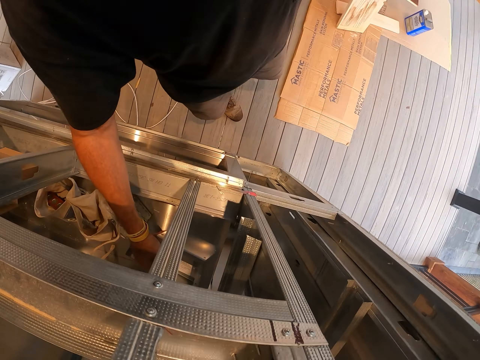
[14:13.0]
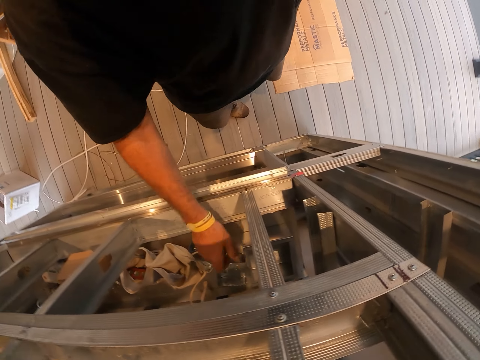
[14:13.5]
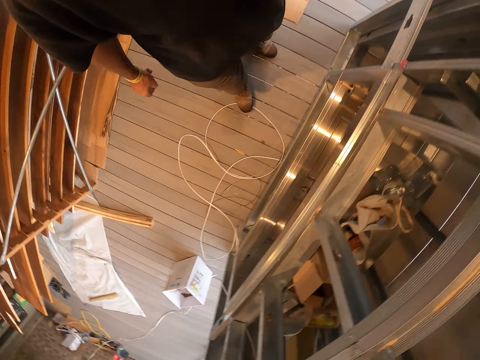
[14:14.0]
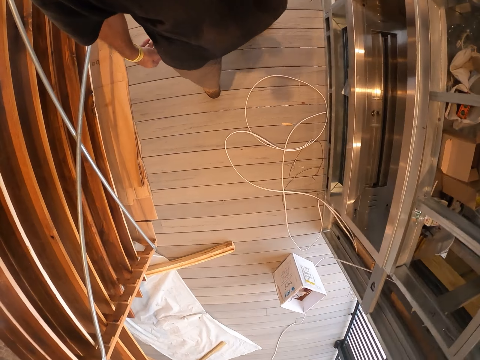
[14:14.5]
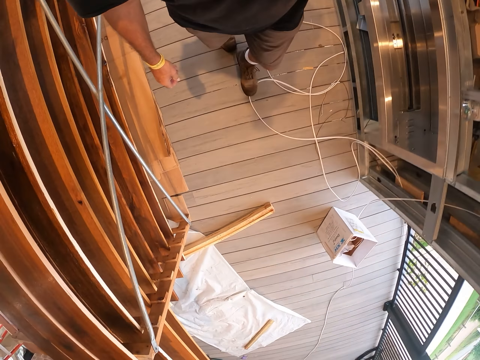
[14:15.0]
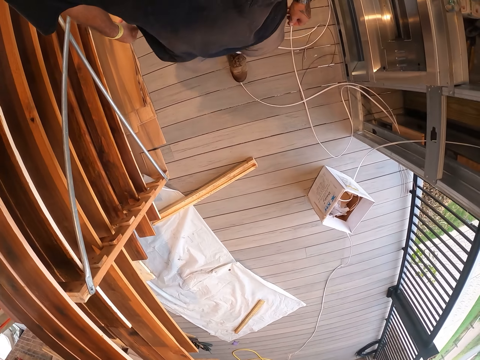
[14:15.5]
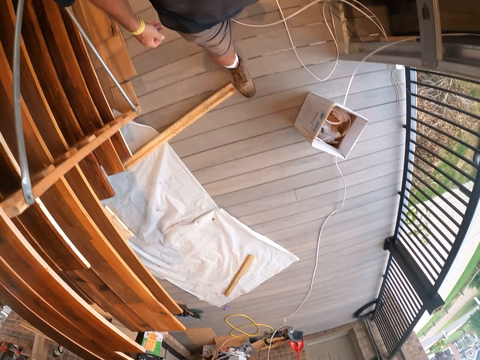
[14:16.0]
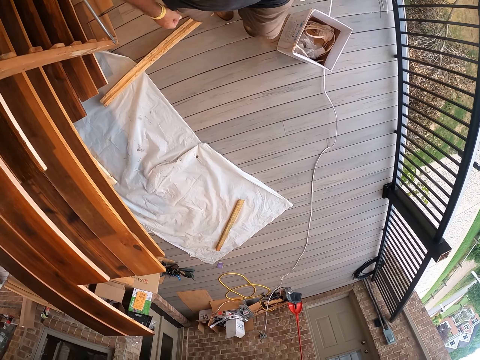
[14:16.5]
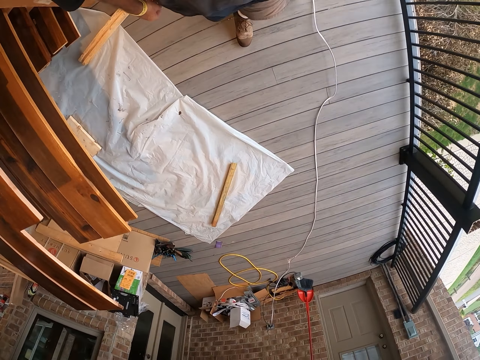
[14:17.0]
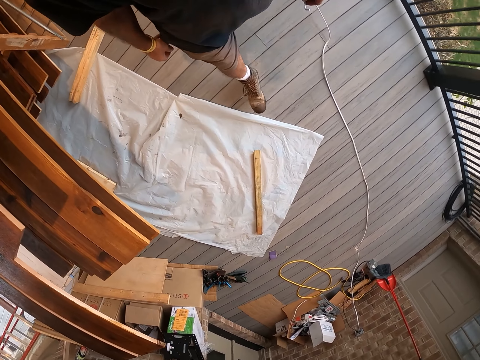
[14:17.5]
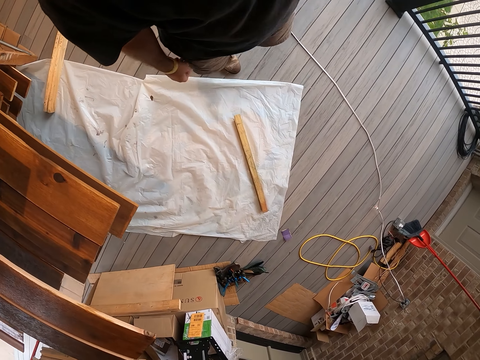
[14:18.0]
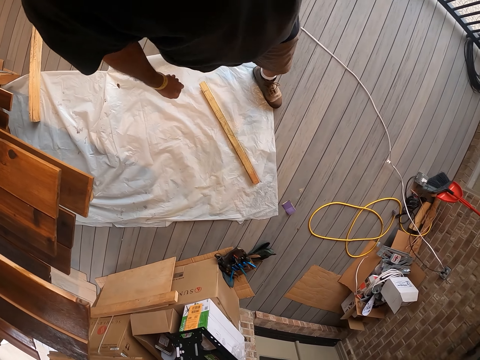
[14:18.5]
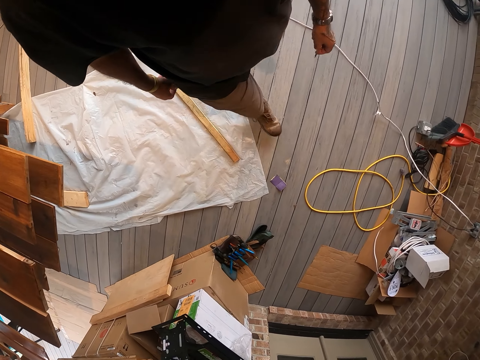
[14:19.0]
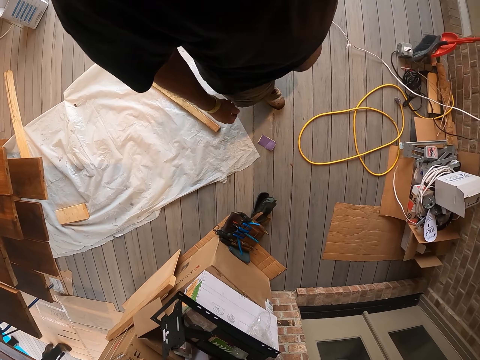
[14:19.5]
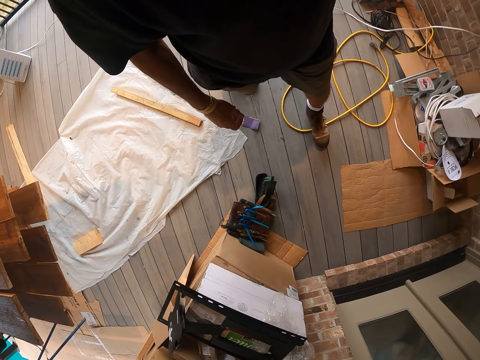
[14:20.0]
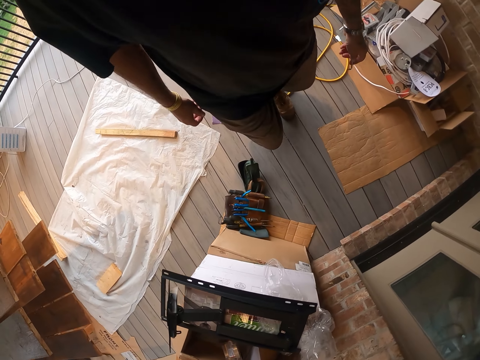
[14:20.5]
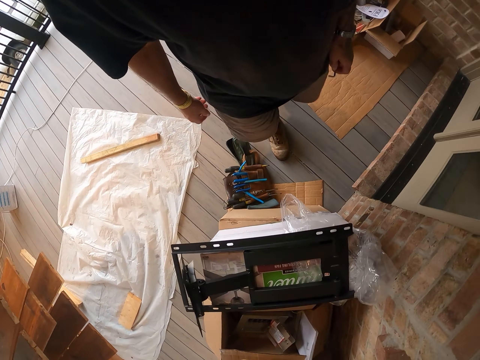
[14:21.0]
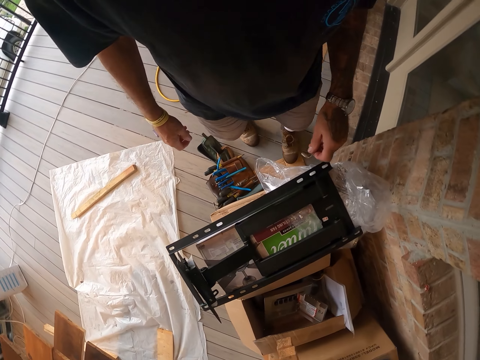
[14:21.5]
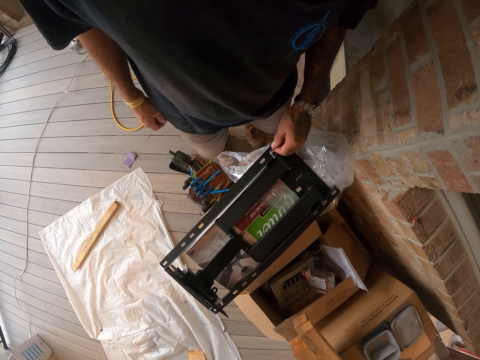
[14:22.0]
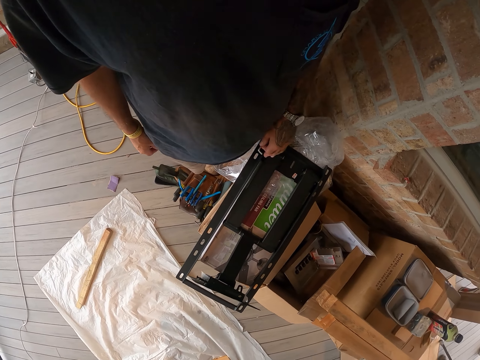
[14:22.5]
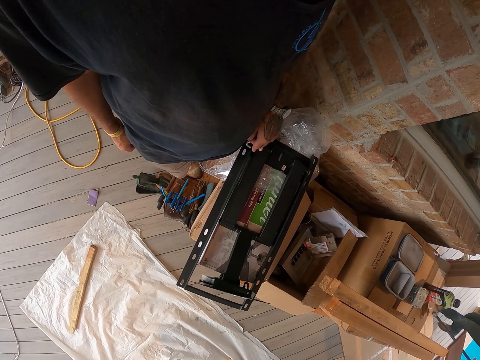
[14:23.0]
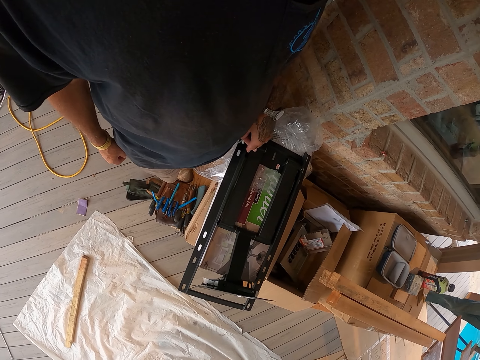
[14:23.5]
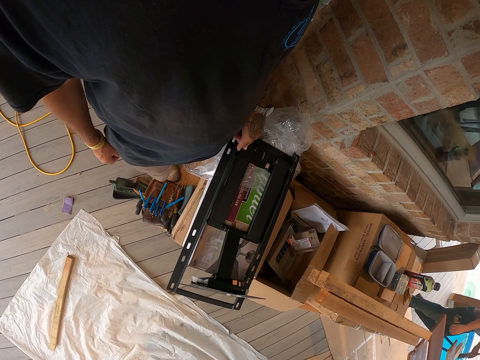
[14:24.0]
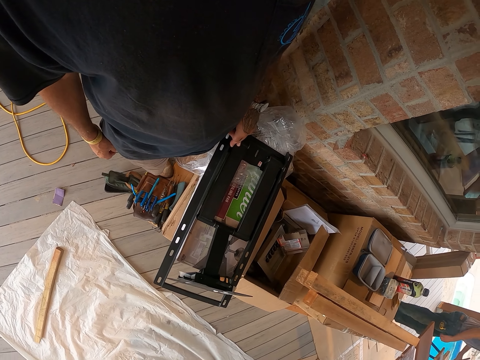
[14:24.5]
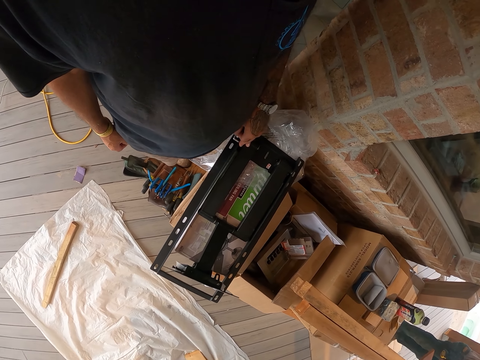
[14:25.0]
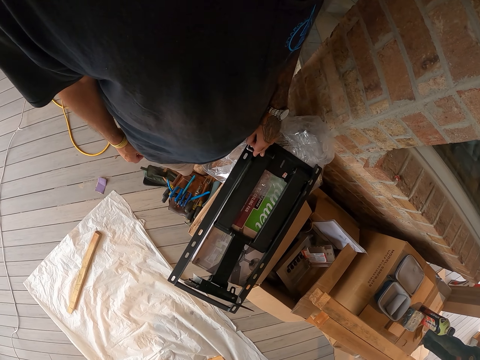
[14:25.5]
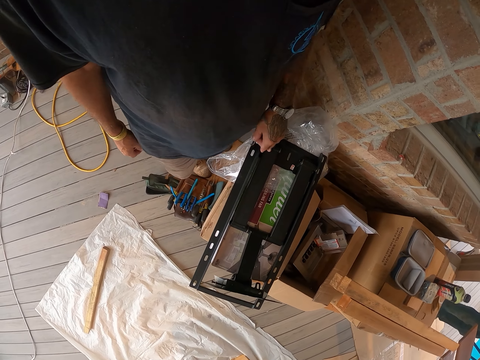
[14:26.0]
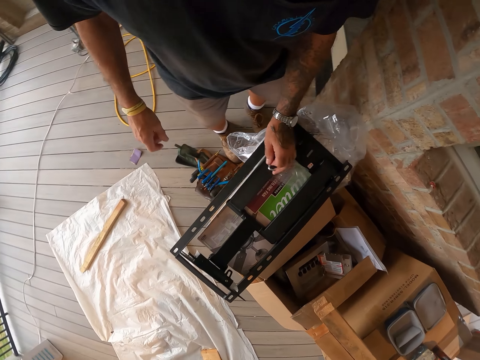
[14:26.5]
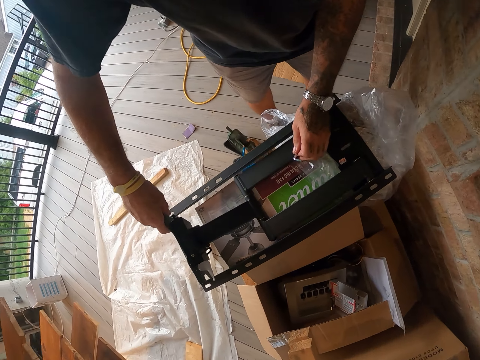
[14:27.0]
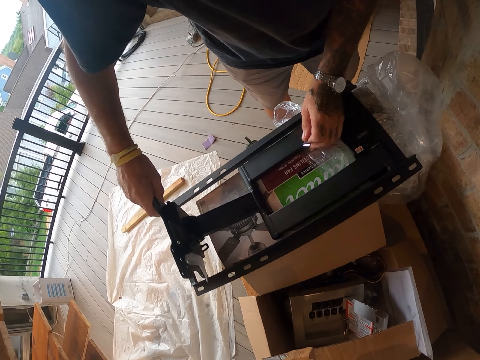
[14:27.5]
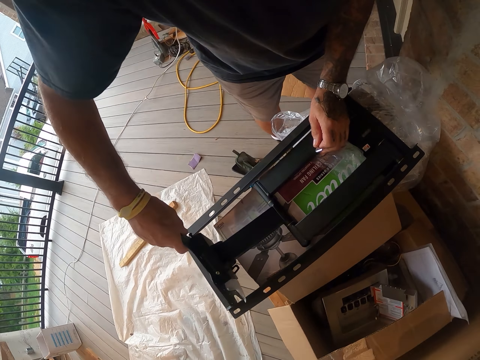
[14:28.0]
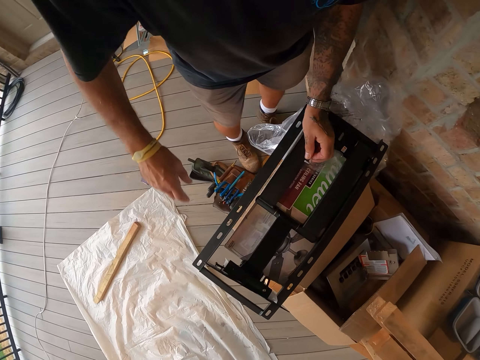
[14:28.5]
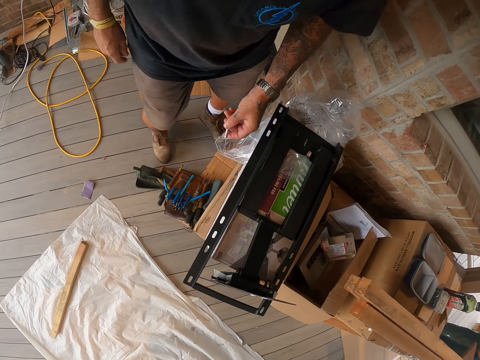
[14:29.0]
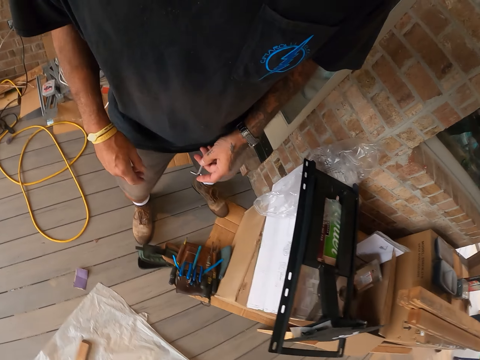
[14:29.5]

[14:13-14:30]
The camera wearer puts the container in the shelf. They walk around the workshop. They pick up something from the TV wall mount. They touch the TV mount. They stare at a person in the workshop. The camera wearer holds the TV wall mount on the box.

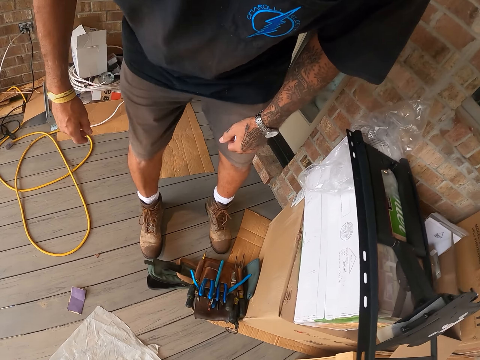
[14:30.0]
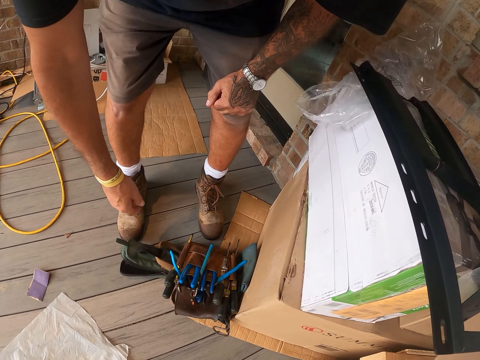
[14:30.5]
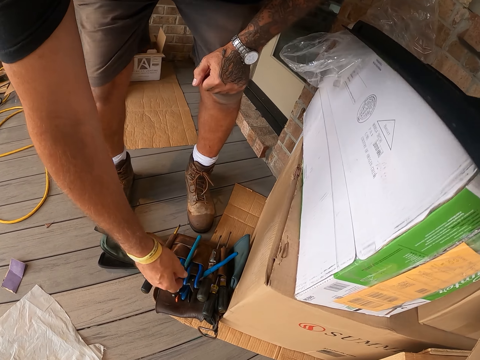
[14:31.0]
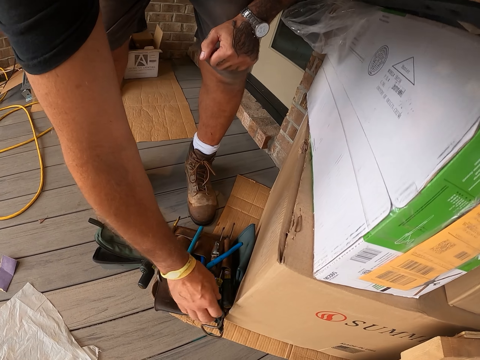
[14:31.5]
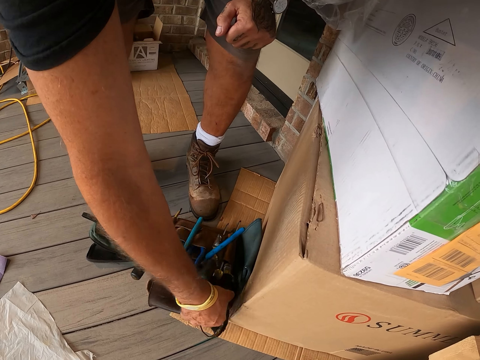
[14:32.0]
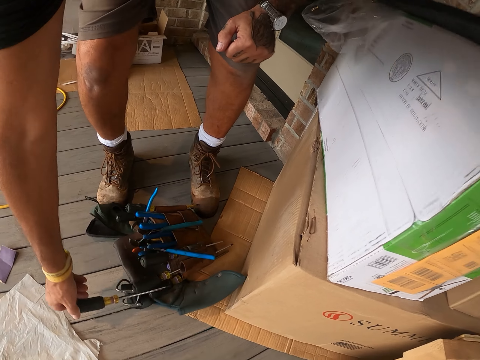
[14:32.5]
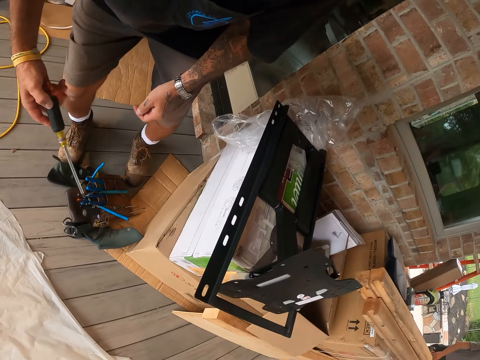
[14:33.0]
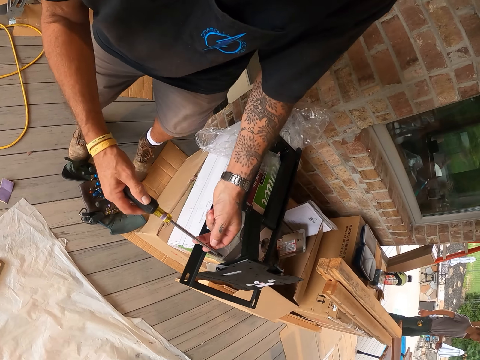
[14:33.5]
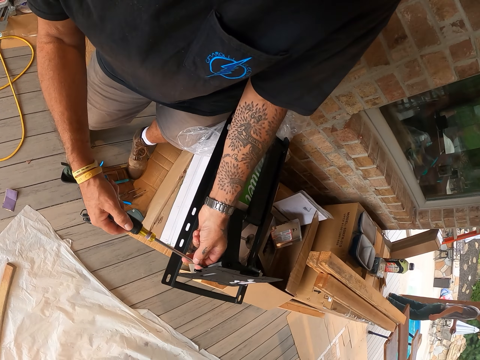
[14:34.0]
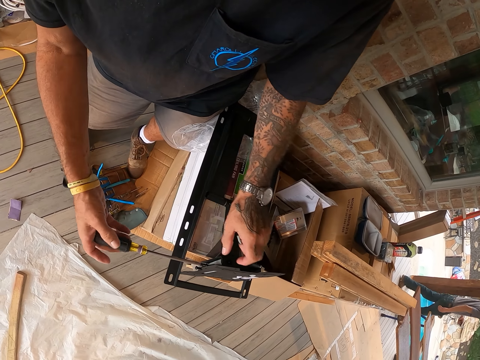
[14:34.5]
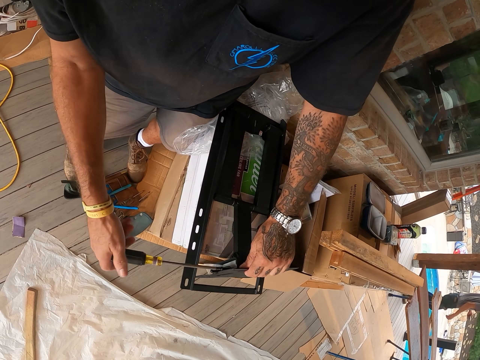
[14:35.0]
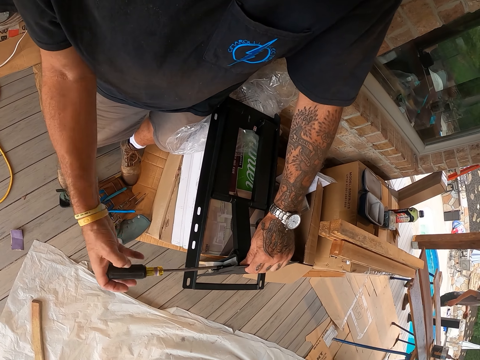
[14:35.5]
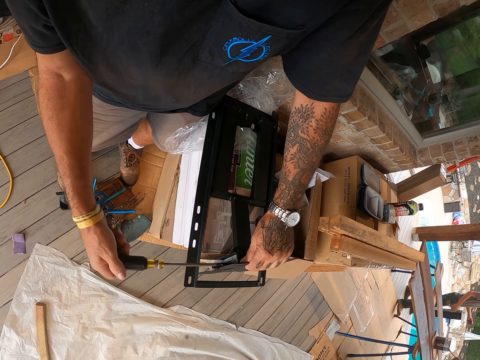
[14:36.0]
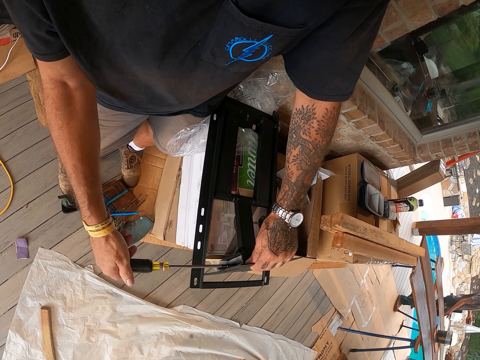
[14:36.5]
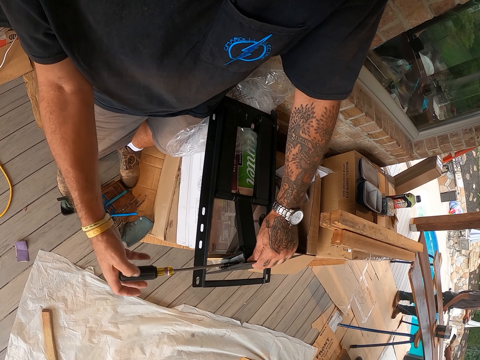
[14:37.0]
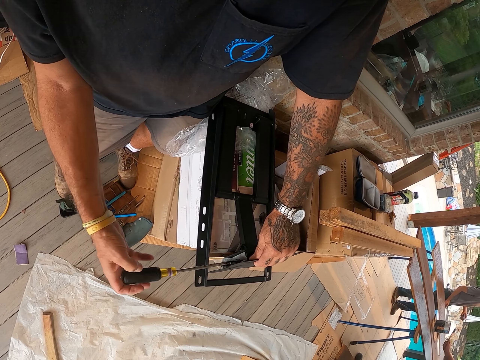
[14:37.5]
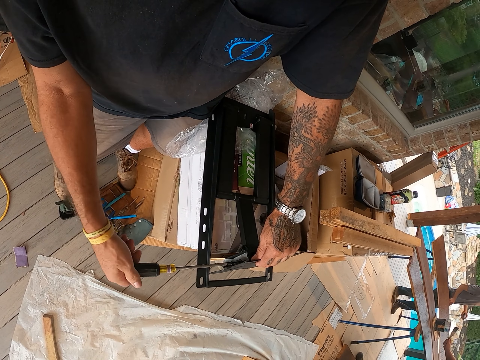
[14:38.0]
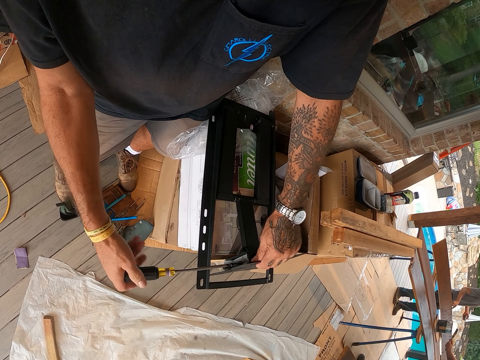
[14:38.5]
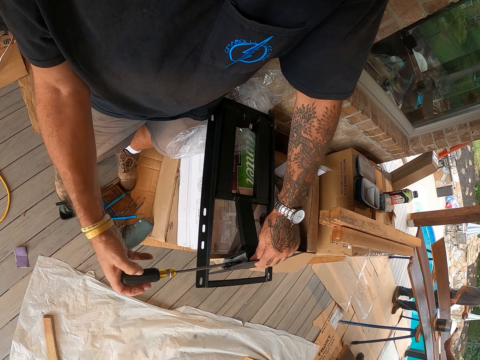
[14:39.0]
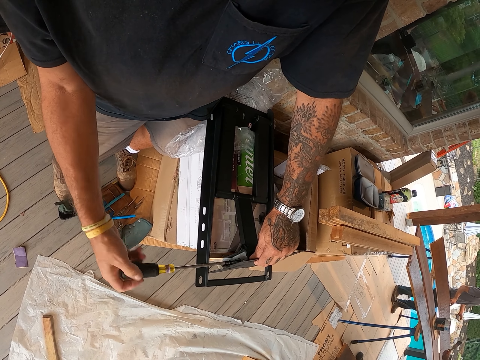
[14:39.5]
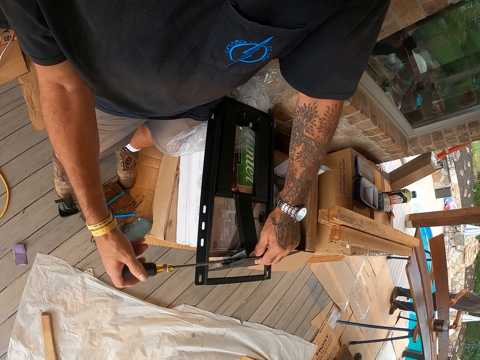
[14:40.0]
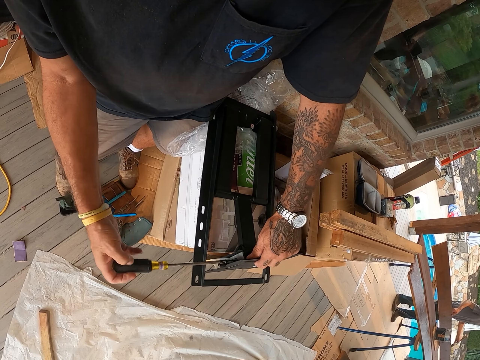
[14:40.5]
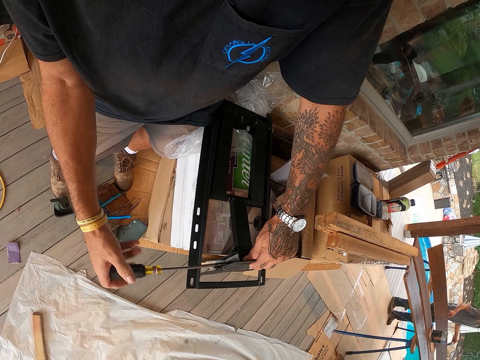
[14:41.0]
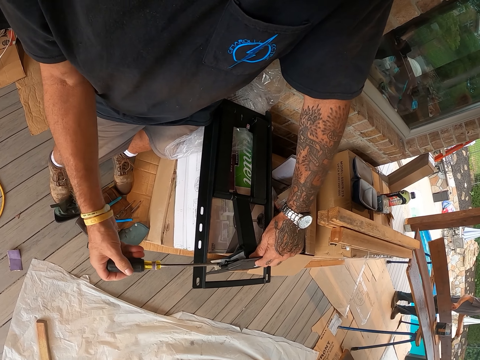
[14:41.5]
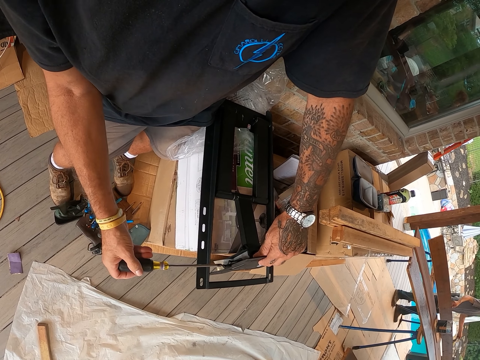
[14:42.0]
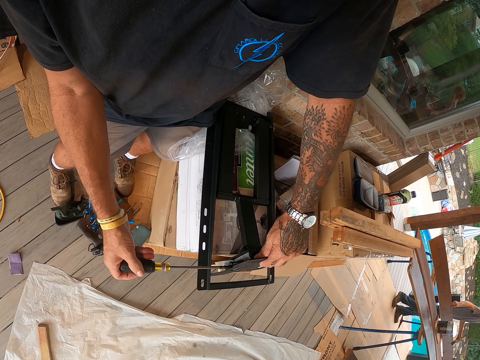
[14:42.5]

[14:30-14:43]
The camera wearer picks up the screwdriver from the tool bag holder. They open the screws on the TV wall mount with the screwdriver.
